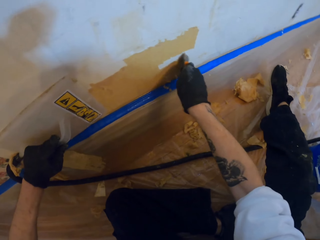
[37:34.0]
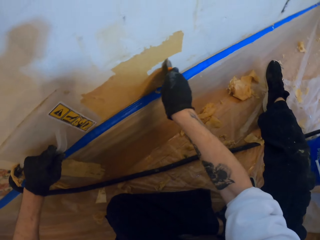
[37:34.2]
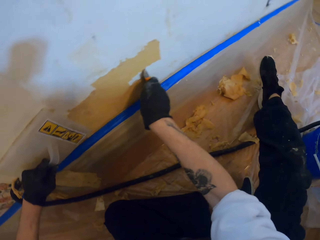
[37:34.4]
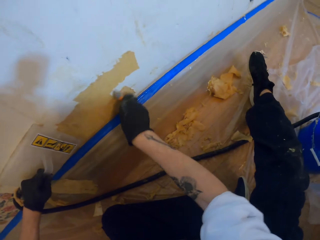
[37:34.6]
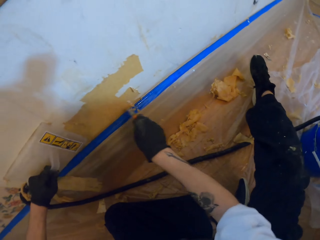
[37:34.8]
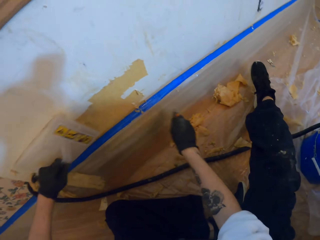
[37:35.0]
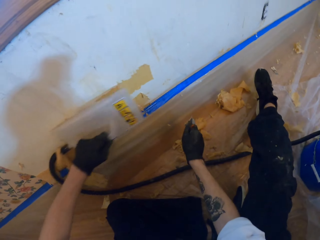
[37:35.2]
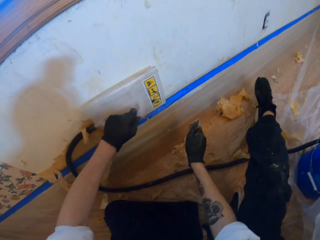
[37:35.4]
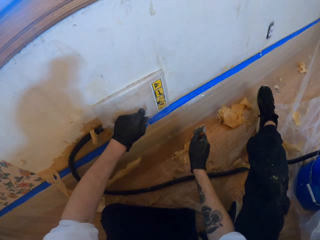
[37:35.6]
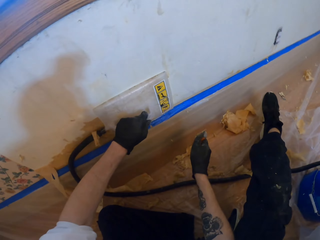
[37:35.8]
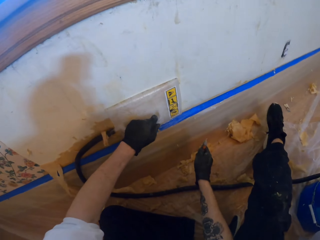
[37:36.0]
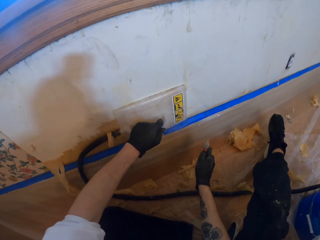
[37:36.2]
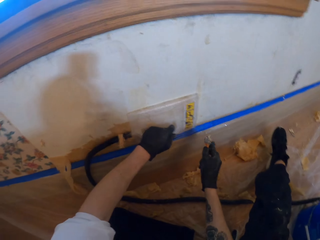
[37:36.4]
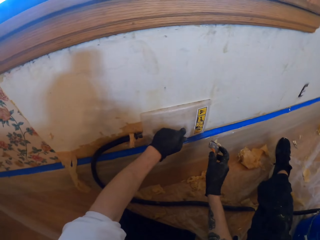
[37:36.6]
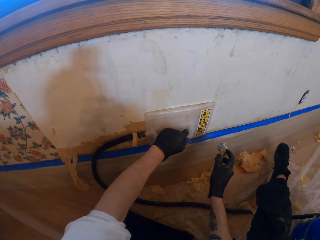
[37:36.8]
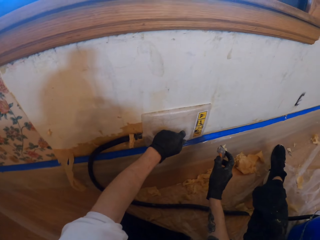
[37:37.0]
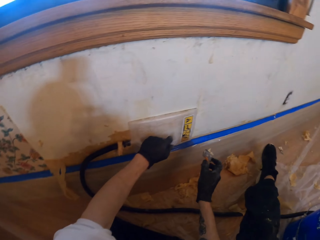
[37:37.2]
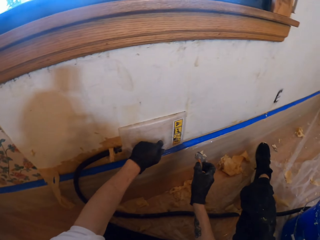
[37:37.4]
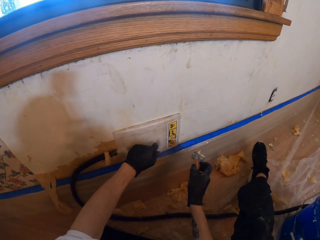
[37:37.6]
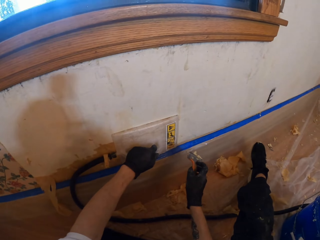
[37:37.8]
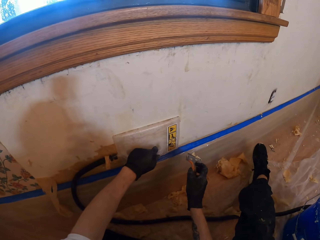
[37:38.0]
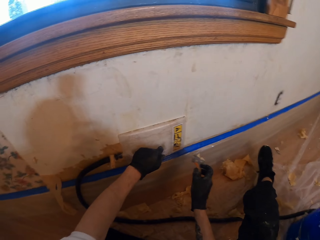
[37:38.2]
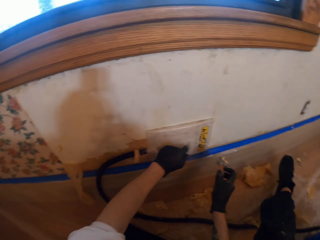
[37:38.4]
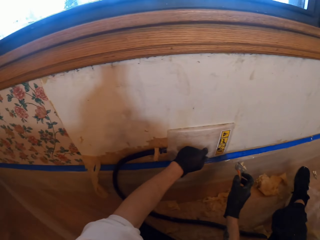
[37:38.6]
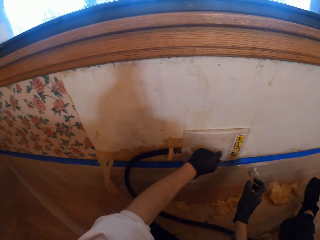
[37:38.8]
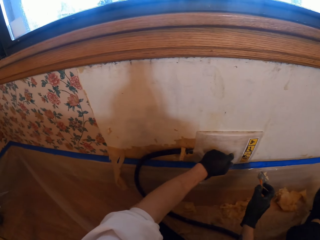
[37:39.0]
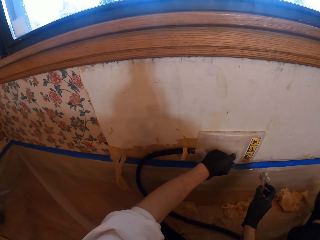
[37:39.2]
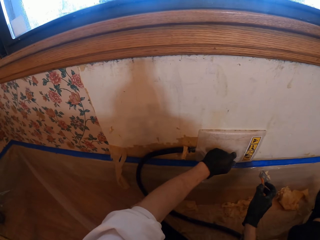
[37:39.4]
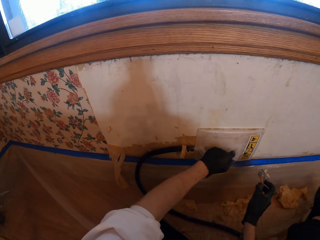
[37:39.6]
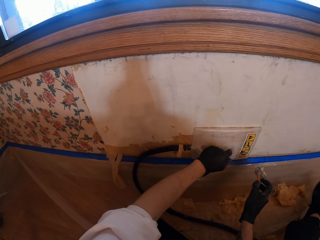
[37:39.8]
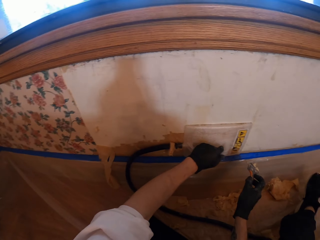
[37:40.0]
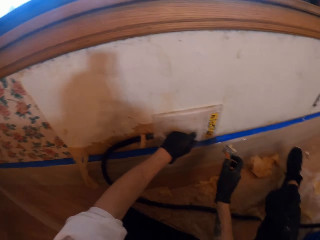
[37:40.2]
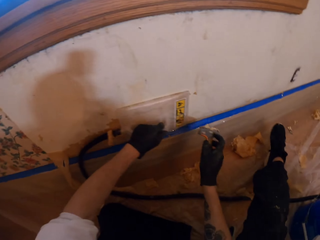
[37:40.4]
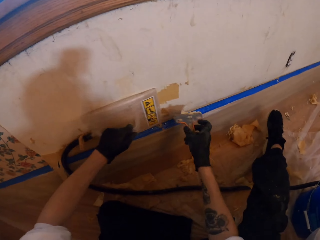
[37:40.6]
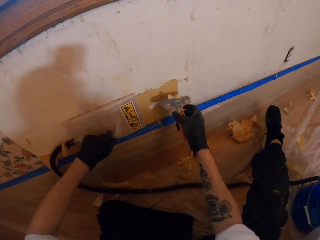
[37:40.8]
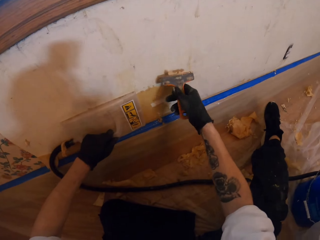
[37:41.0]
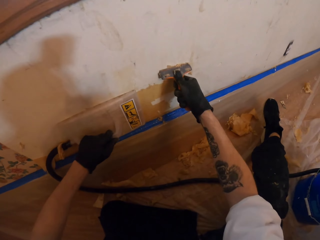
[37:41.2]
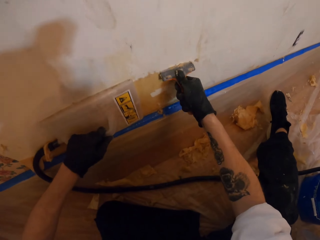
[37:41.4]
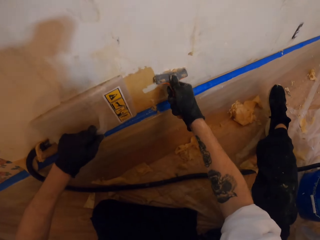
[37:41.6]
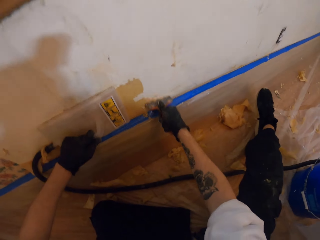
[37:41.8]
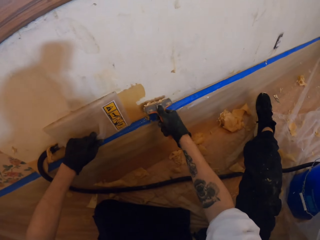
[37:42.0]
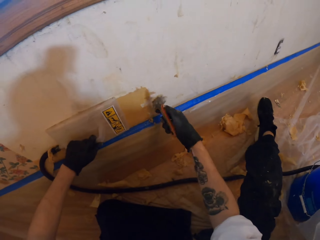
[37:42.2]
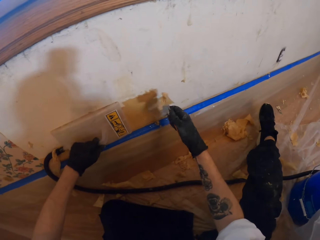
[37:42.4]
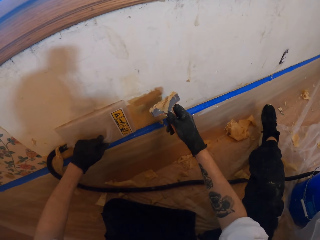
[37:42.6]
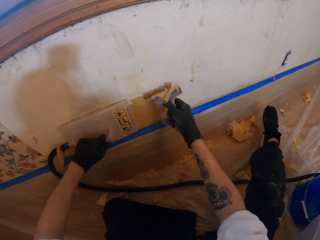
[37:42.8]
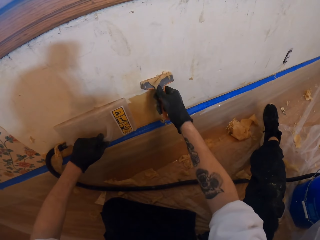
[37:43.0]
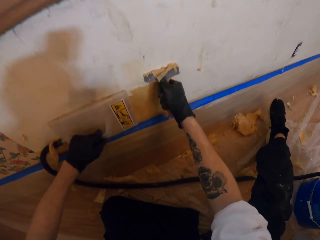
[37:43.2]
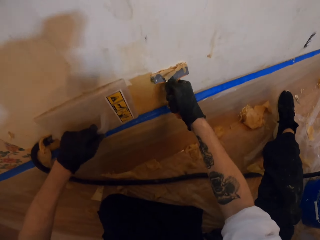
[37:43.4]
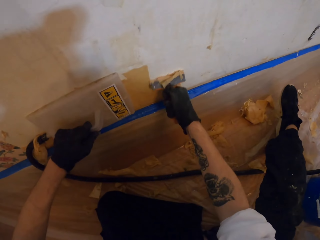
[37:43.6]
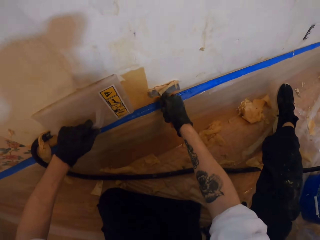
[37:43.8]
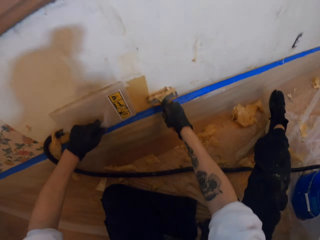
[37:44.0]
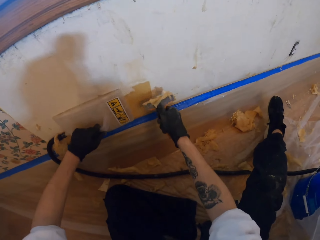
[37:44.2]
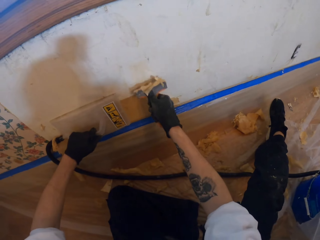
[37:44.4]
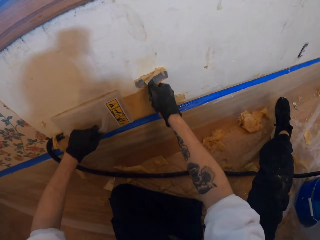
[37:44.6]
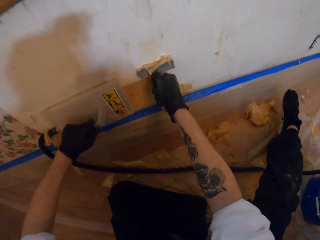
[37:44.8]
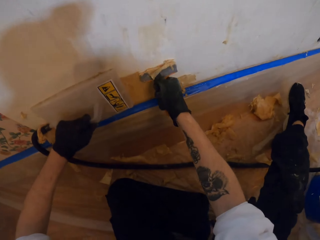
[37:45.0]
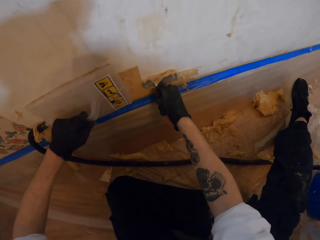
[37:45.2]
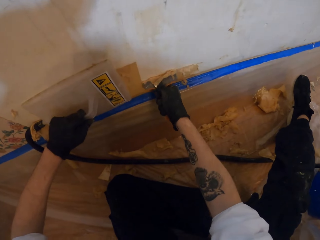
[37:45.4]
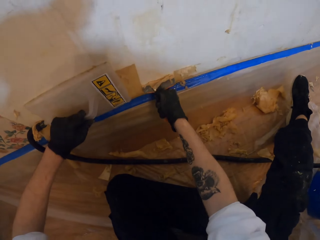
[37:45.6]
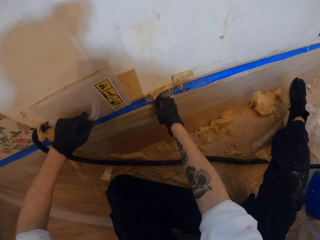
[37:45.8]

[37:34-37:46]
The camera wearer puts the steamer on the wallpaper. They remove the wallpaper from the wall.

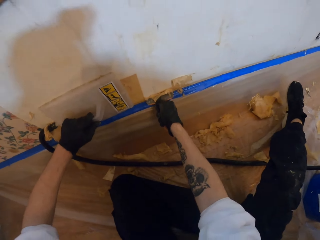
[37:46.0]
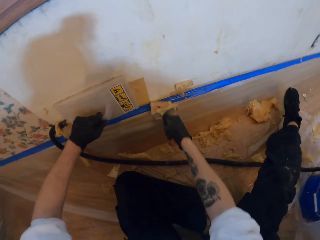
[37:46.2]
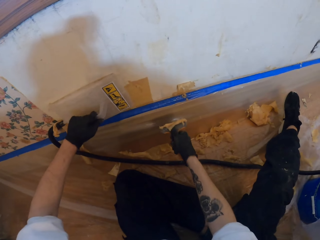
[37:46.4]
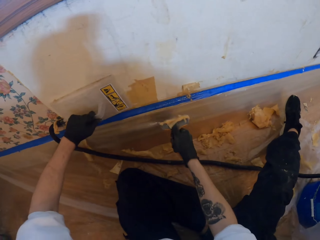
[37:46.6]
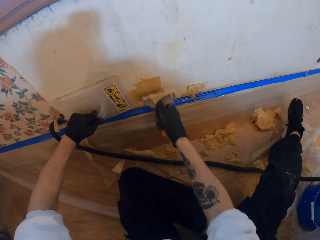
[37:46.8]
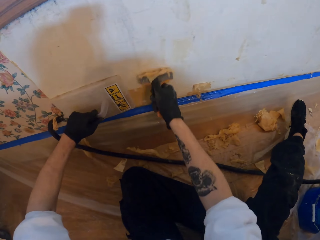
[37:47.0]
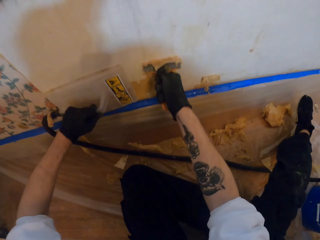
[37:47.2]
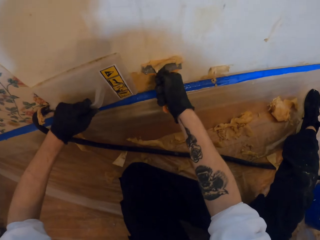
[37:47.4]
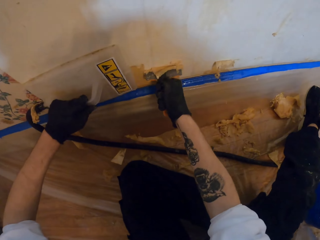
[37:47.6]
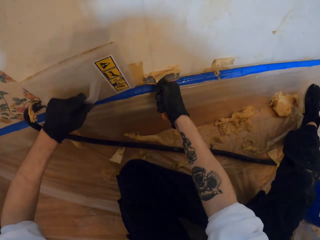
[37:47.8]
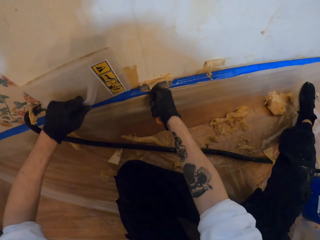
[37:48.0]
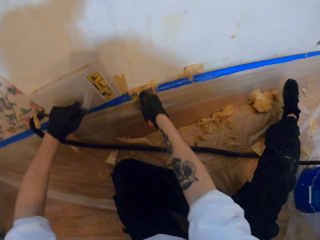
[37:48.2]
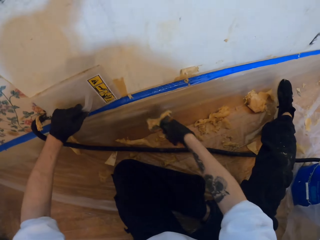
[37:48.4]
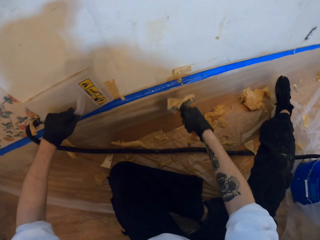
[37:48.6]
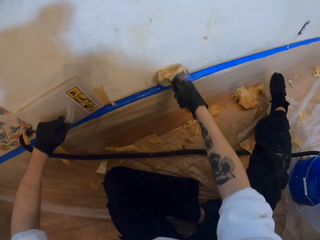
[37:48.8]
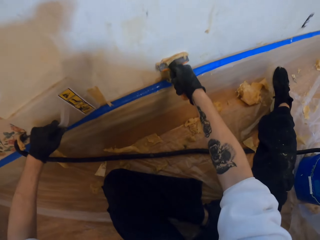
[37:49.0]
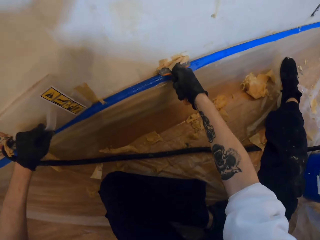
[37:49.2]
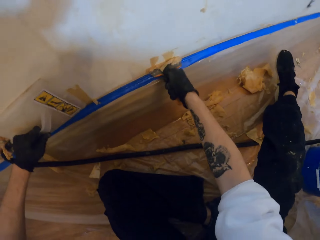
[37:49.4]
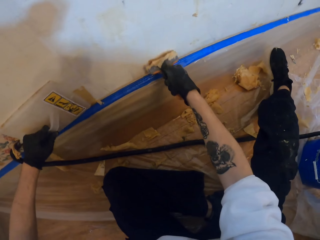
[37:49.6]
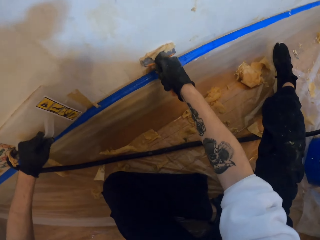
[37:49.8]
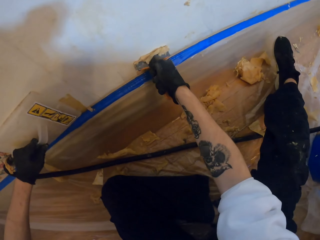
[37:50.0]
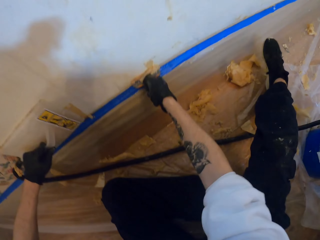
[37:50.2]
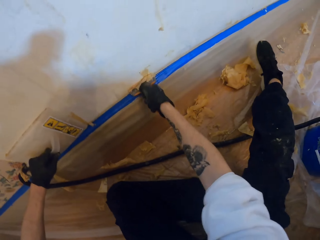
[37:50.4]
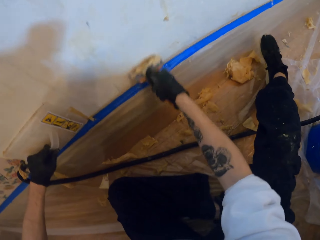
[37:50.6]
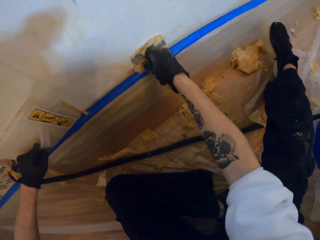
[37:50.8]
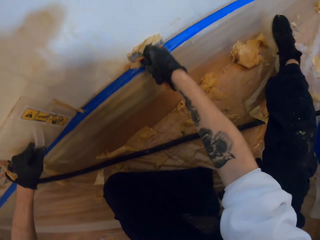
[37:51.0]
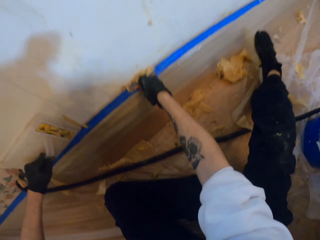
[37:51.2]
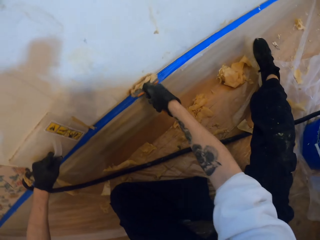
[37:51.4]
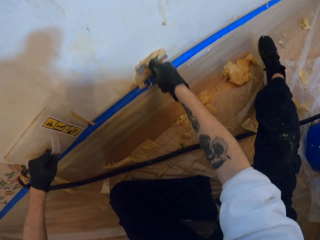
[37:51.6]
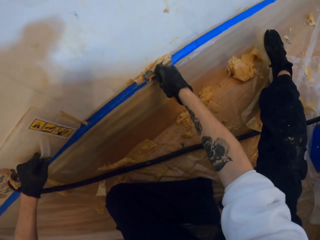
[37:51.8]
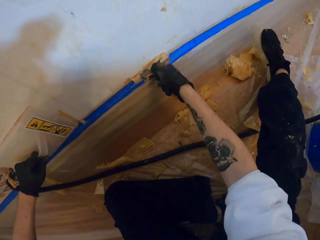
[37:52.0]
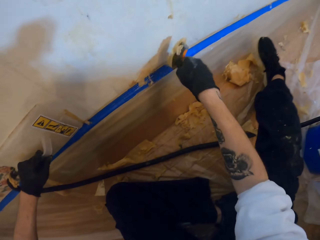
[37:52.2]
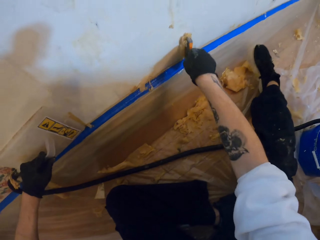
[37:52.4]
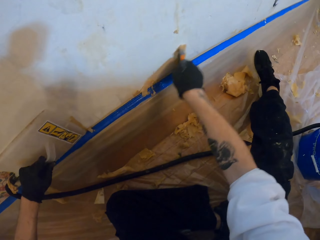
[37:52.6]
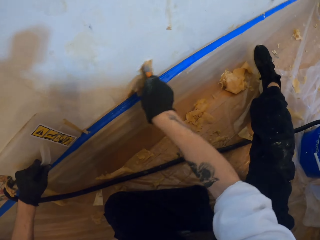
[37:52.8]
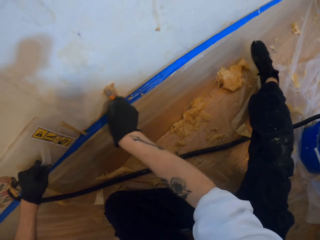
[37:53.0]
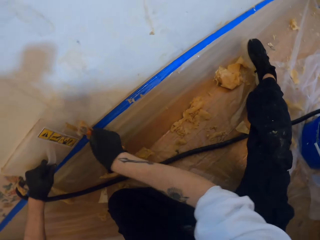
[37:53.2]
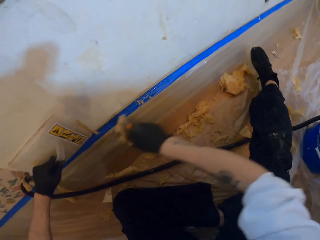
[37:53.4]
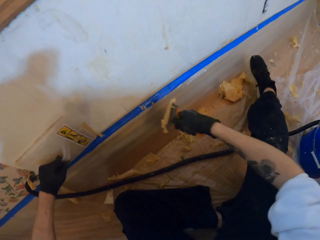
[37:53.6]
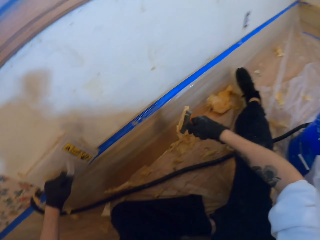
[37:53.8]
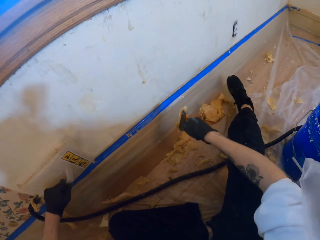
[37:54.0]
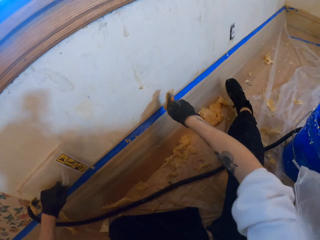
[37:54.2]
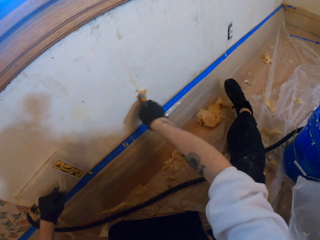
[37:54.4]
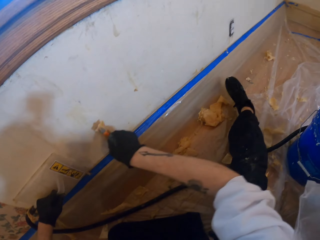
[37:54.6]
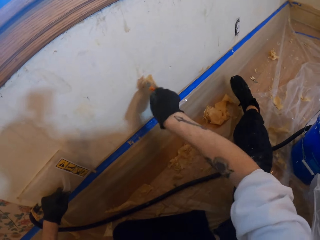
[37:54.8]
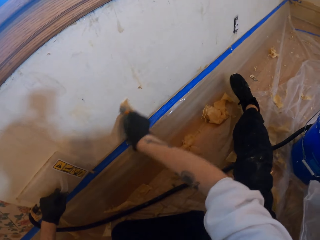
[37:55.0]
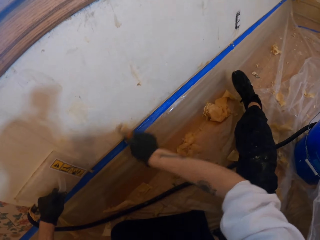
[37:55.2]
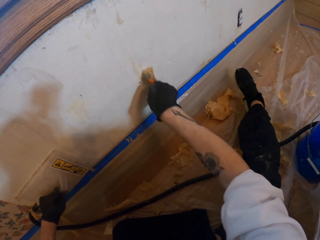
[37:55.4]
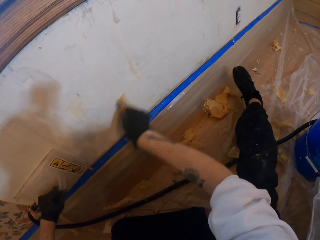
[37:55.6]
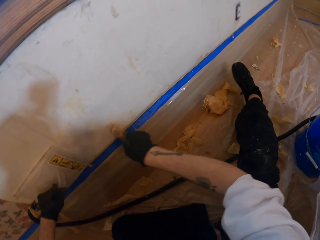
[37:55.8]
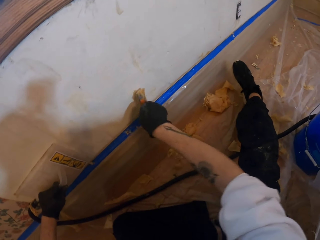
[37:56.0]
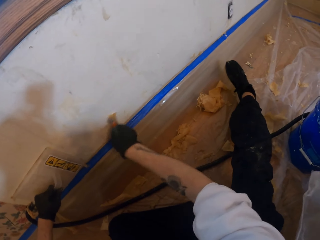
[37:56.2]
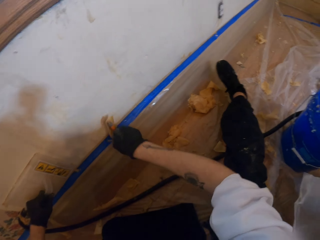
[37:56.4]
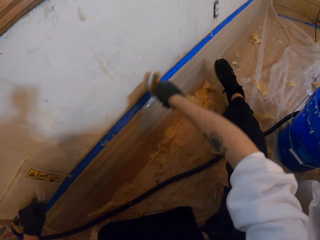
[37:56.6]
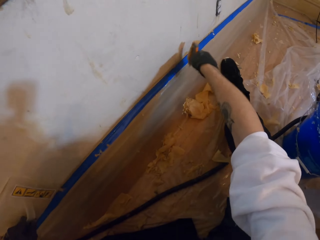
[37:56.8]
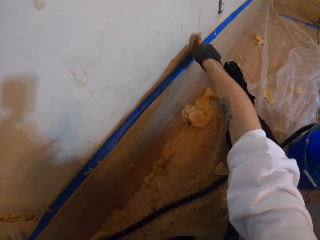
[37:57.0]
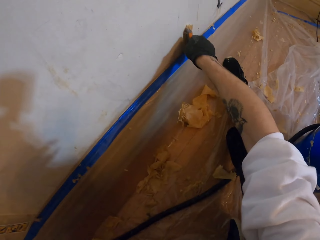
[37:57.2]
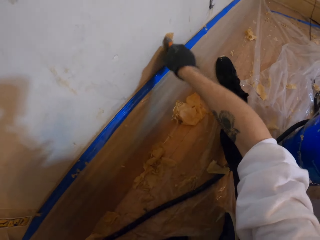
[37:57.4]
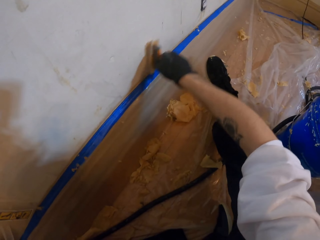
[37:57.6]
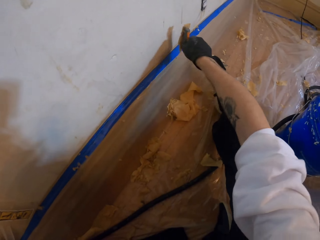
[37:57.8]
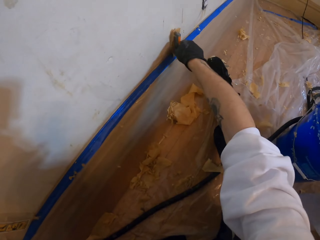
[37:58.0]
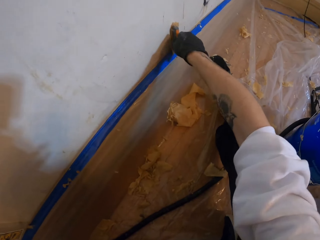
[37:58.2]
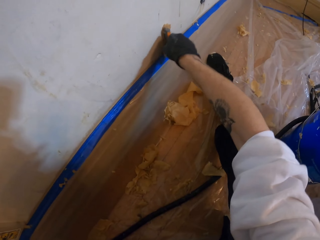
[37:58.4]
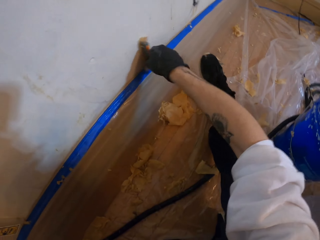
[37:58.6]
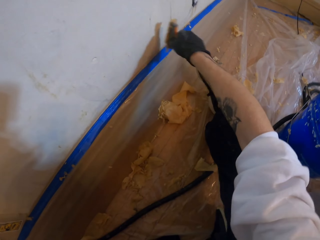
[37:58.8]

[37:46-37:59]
The camera wearer holds the steel with the left hand.
